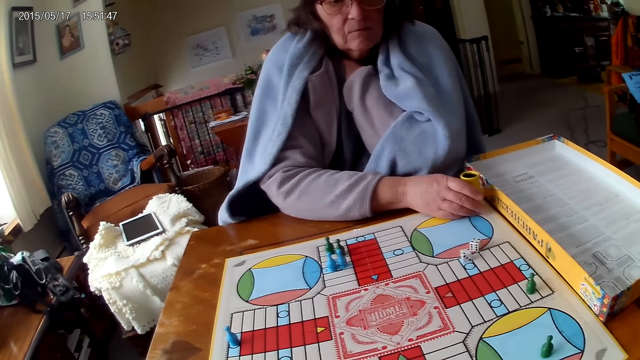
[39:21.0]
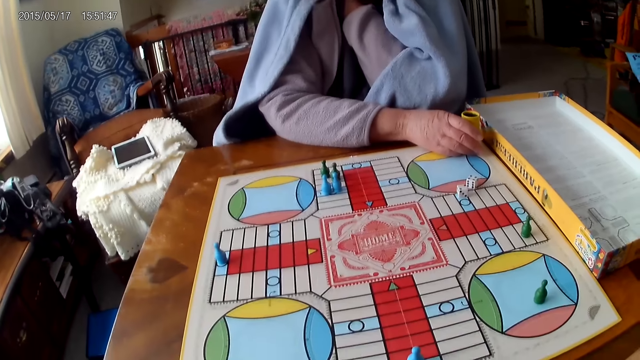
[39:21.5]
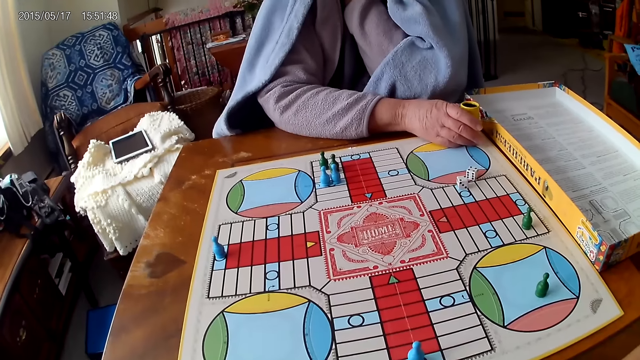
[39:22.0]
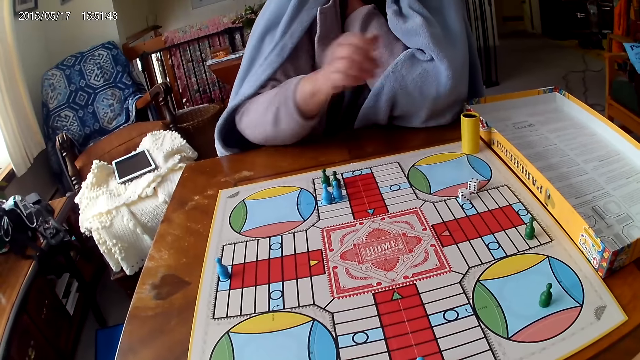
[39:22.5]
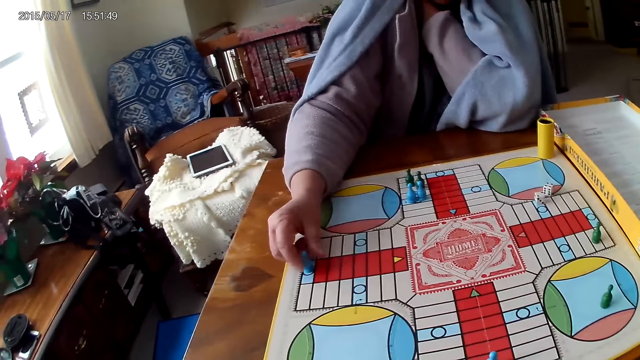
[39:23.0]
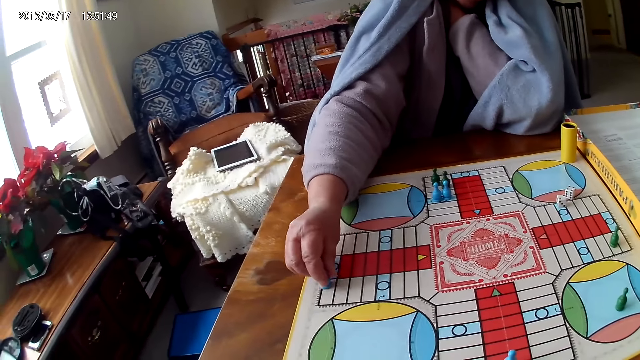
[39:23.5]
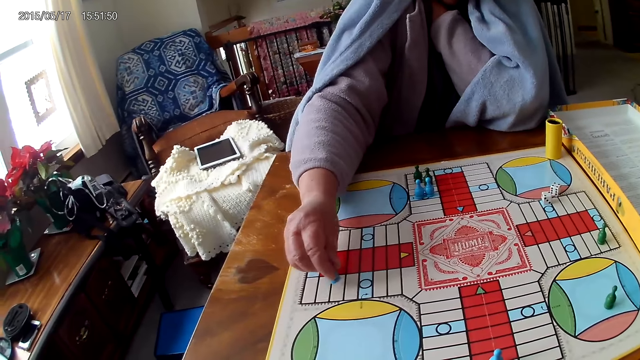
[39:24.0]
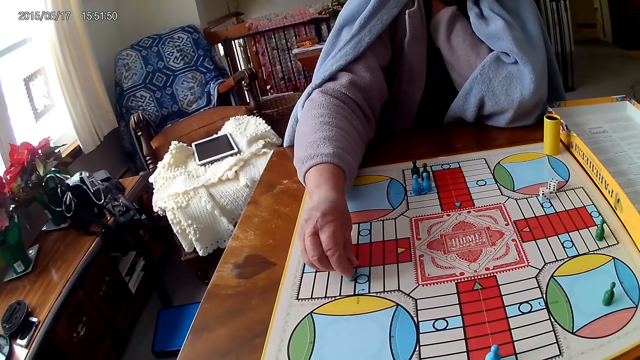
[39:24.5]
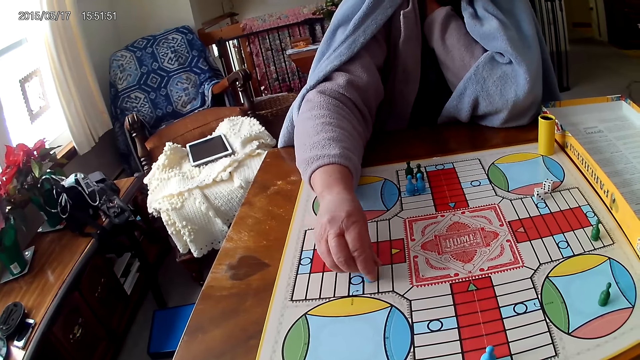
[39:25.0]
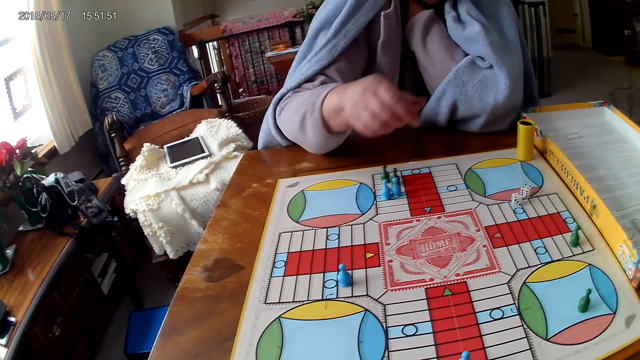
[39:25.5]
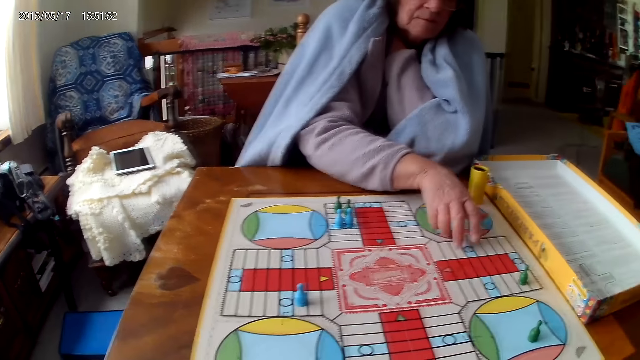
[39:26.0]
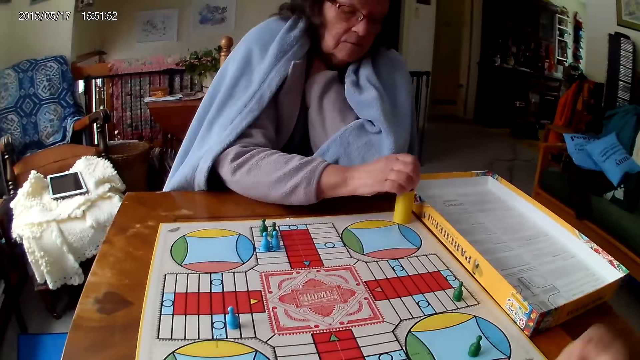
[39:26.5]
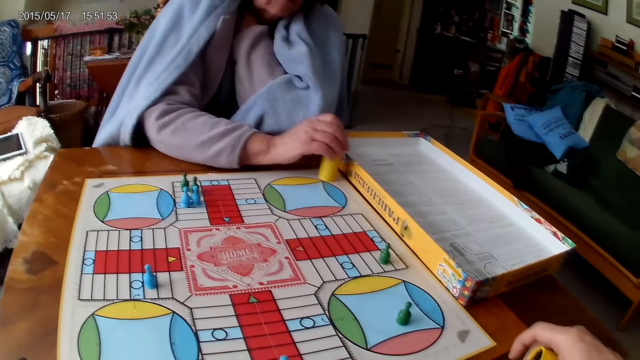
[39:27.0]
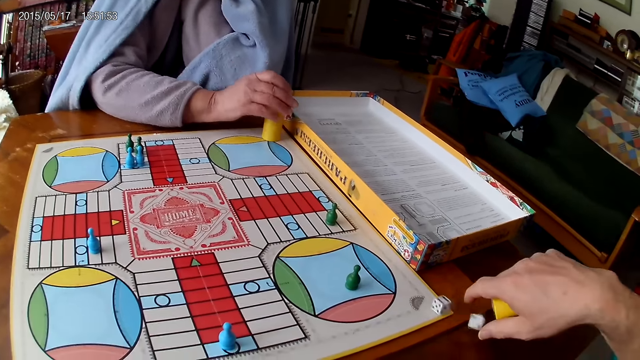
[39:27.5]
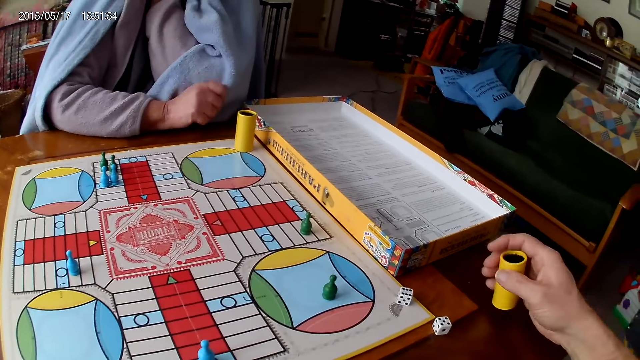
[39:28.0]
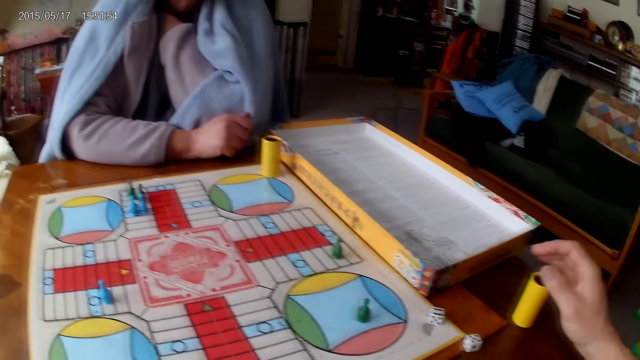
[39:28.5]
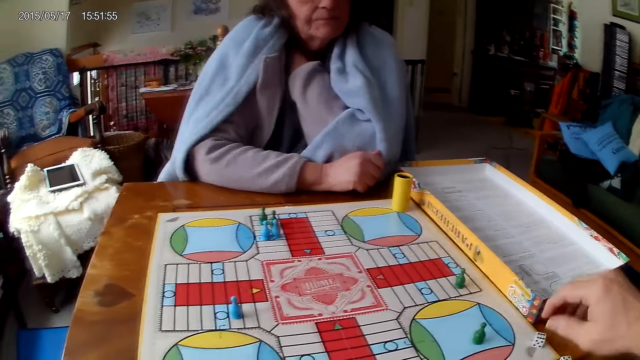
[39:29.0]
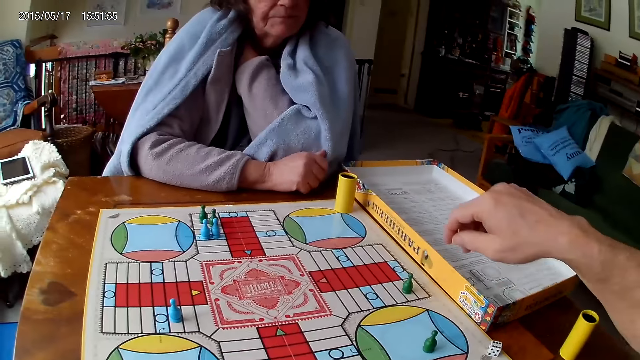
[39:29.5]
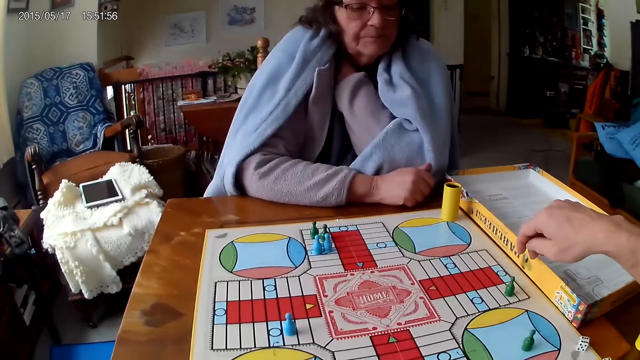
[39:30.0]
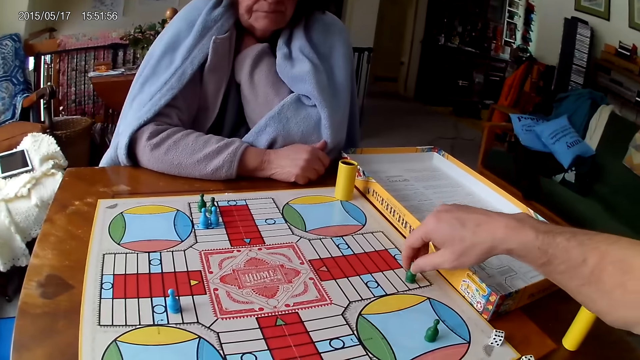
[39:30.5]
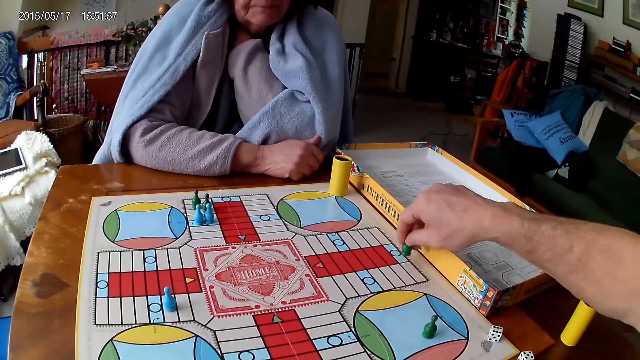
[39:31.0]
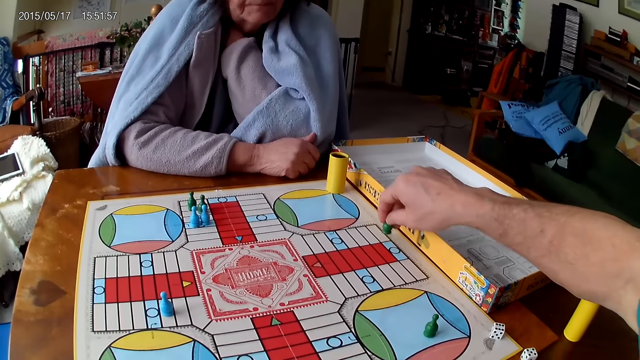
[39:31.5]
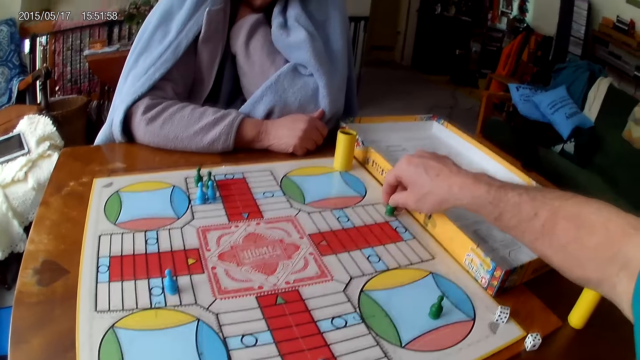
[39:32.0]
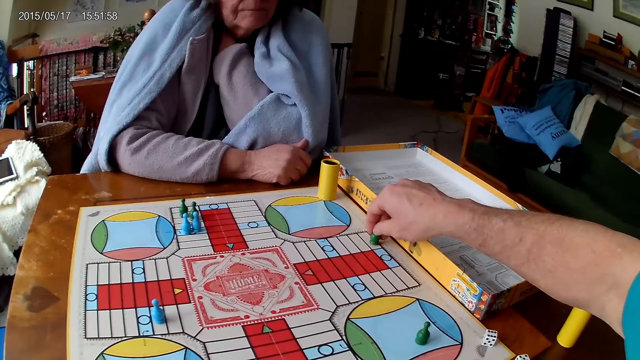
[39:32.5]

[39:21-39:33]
A woman moves a hand. She moves a piece on the Ludo board with her right hand. She picks a game piece. She puts the game piece on the board. She picks her dice from the Ludo board with her right hand. The camera wearer shakes his container with his right hand. The woman drops the dice into her container or dice cup. The camera wearer drops the dice in his container on the table. The woman moves the hand away from the dice cup. The camera wearer drops his container on the table with his right hand. He moves the right hand. He picks a game piece. He moves a piece on the Ludo board with his right hand.

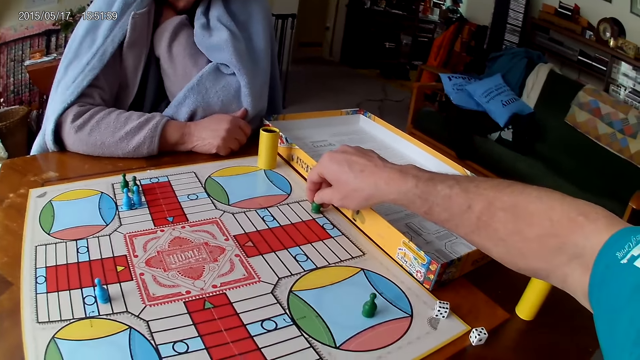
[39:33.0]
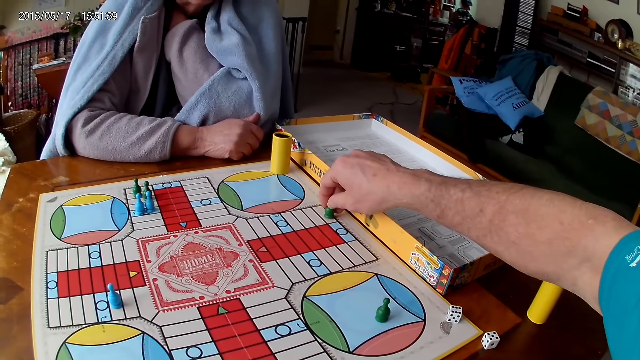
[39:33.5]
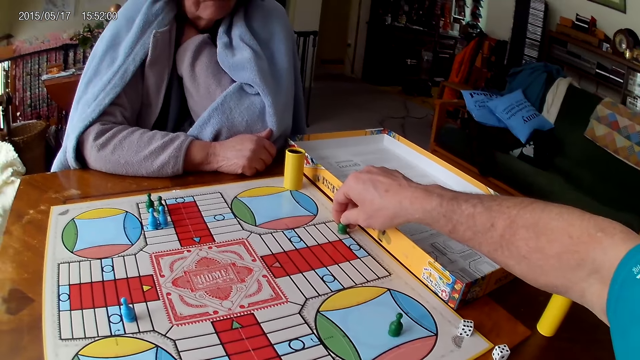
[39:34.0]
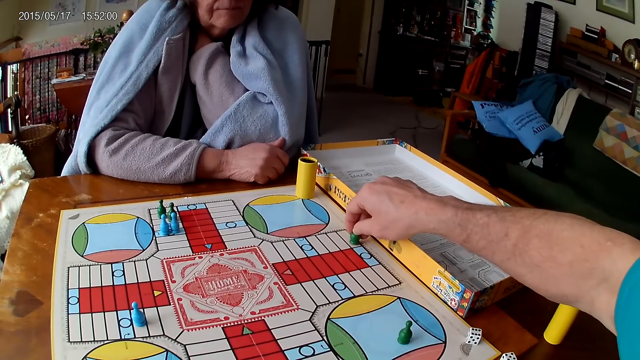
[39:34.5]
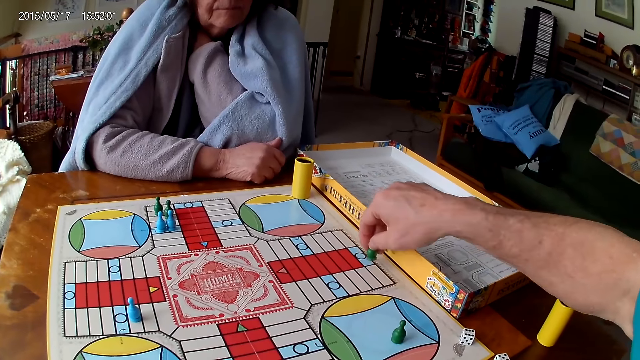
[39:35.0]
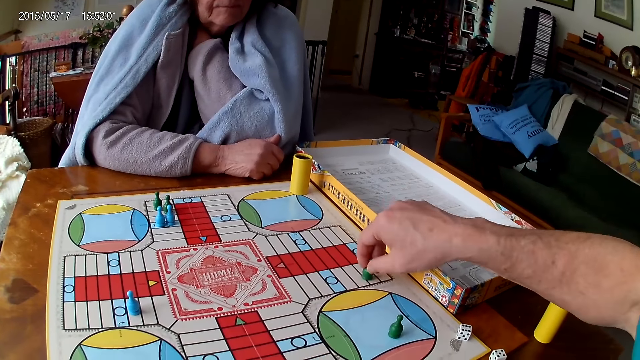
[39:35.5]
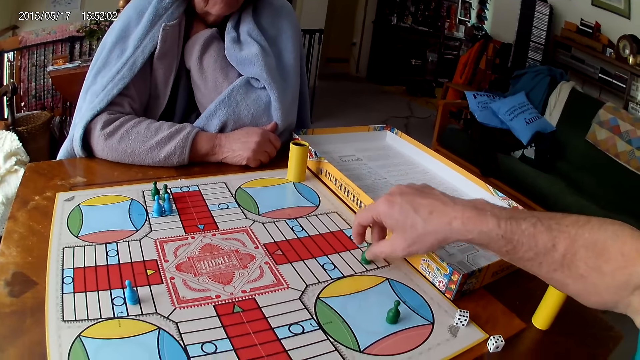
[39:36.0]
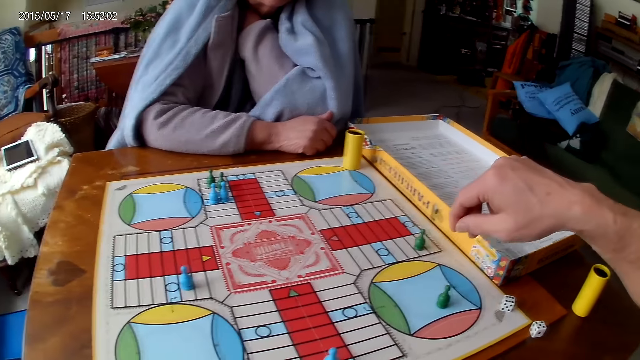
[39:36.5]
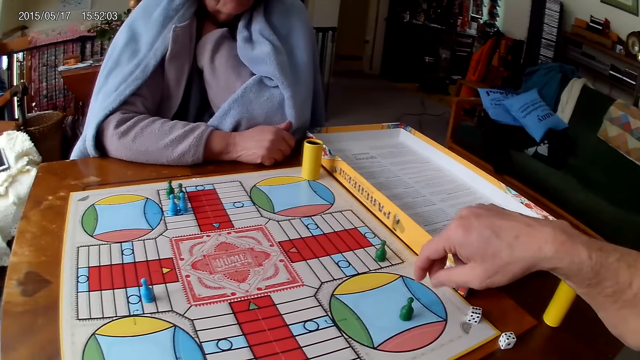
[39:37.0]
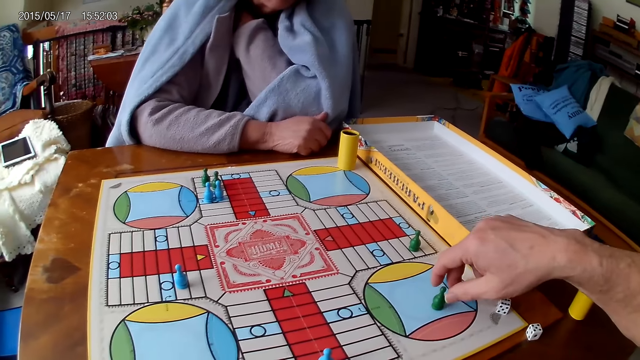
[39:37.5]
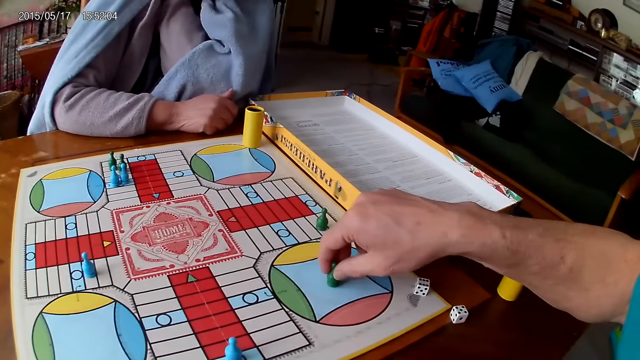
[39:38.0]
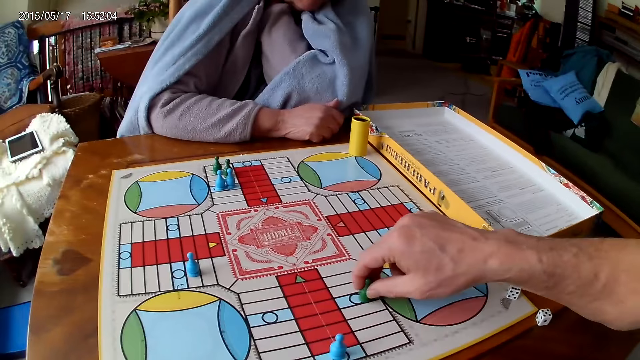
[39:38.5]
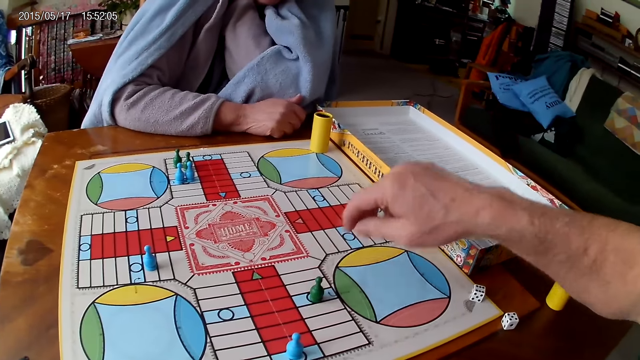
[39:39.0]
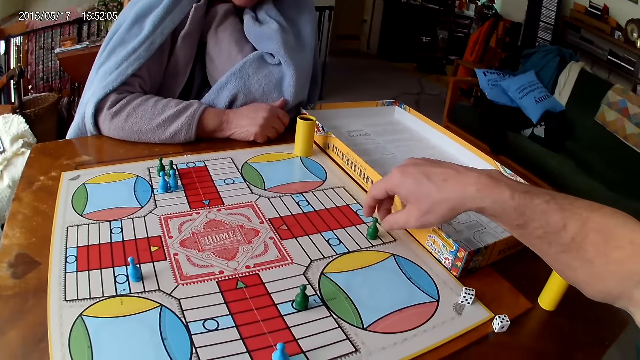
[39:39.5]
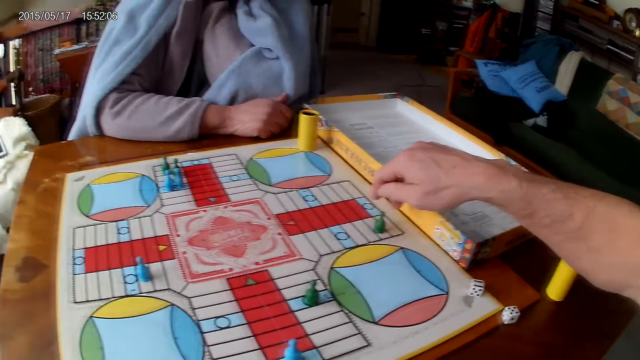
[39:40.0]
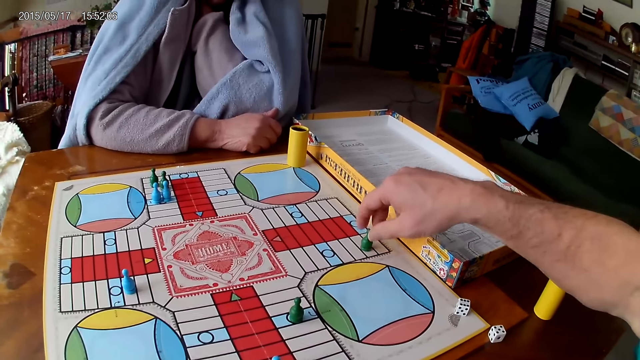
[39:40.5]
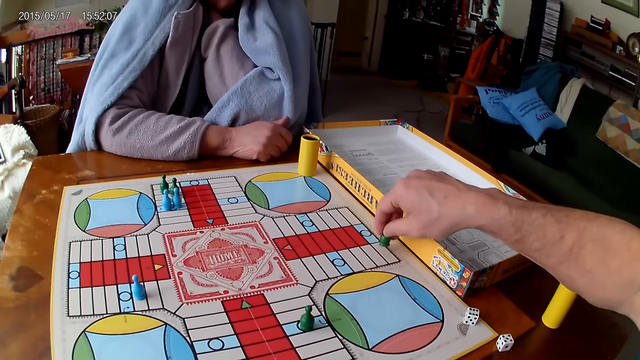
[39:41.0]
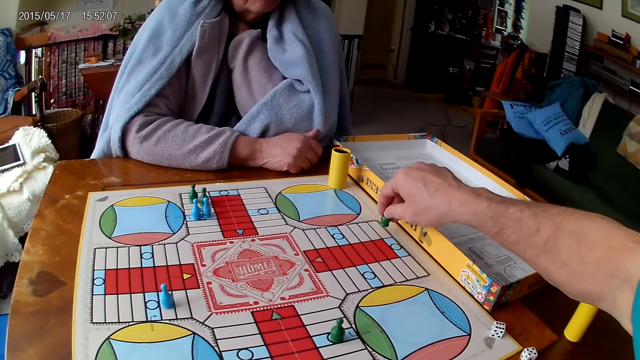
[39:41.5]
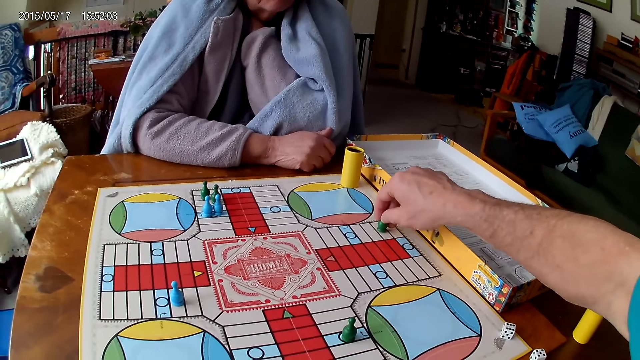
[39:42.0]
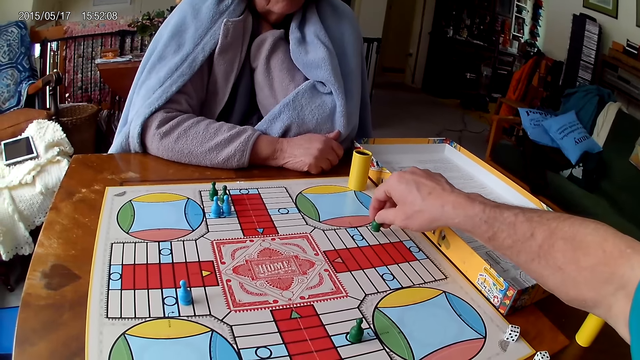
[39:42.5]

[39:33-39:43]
The camera wearer puts the game piece on the board. He moves the game piece around the board. He puts the game piece on the board. He moves a hand. He moves another piece on the Ludo board with his right hand. He moves a hand. He holds the game piece. He moves the piece on the Ludo board with his right hand.
